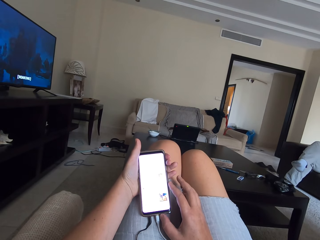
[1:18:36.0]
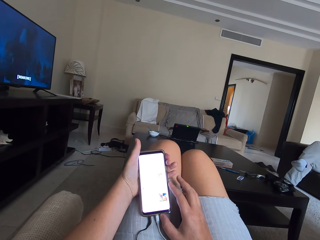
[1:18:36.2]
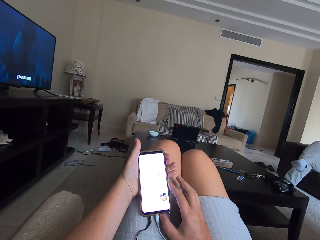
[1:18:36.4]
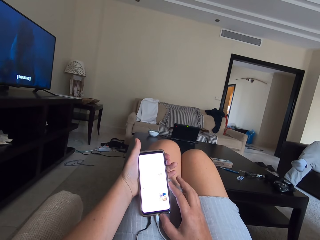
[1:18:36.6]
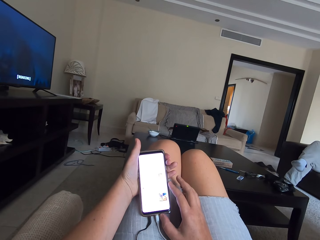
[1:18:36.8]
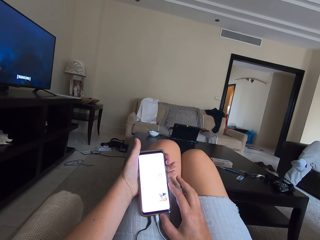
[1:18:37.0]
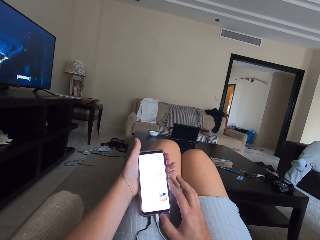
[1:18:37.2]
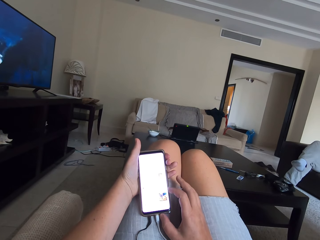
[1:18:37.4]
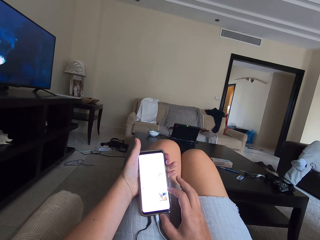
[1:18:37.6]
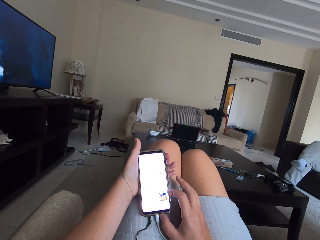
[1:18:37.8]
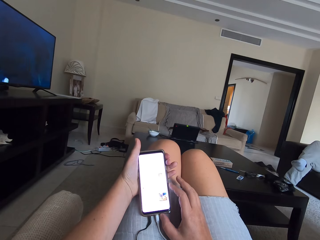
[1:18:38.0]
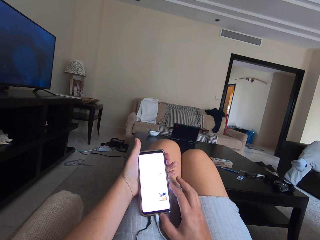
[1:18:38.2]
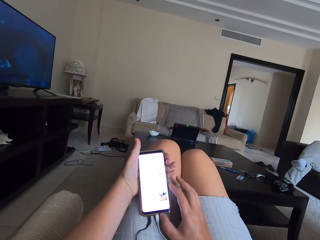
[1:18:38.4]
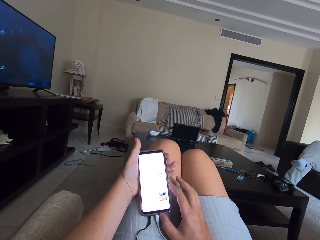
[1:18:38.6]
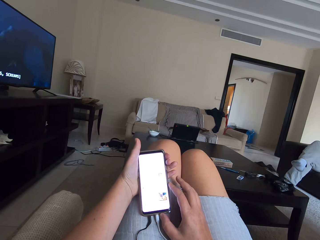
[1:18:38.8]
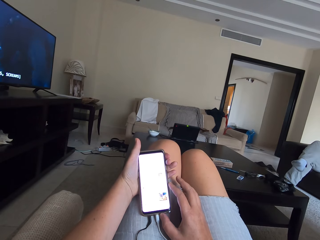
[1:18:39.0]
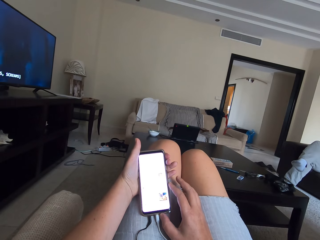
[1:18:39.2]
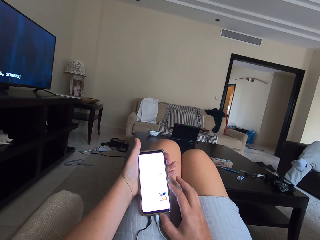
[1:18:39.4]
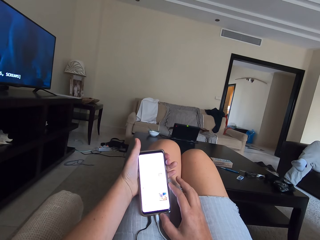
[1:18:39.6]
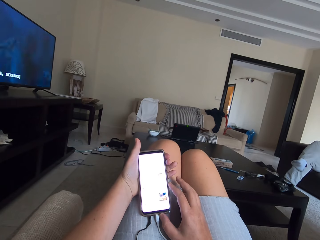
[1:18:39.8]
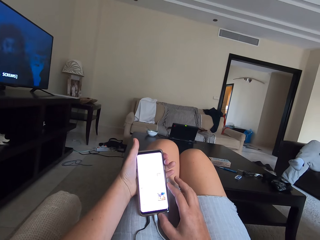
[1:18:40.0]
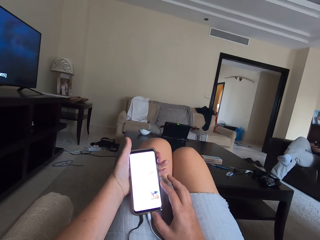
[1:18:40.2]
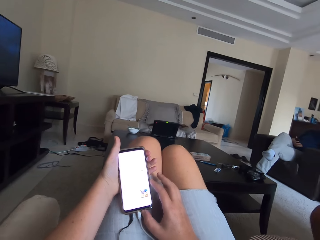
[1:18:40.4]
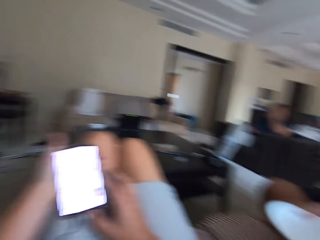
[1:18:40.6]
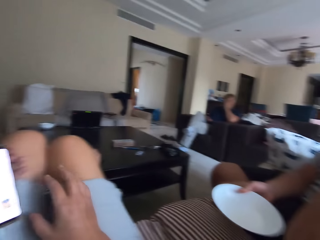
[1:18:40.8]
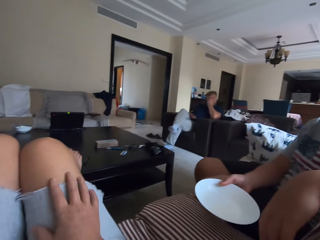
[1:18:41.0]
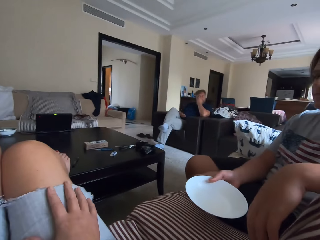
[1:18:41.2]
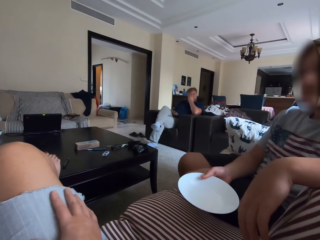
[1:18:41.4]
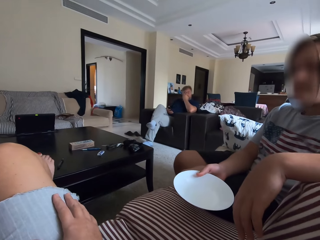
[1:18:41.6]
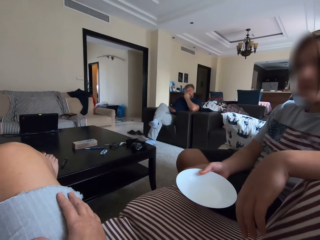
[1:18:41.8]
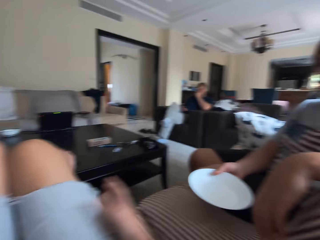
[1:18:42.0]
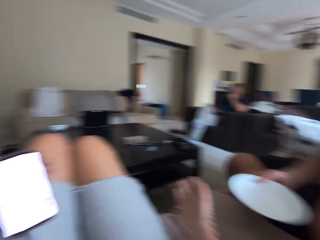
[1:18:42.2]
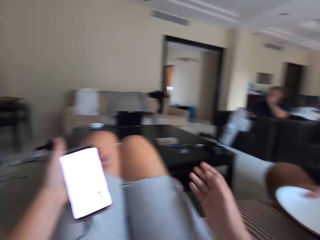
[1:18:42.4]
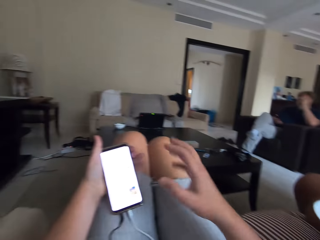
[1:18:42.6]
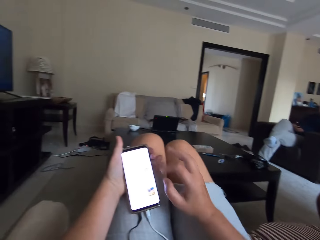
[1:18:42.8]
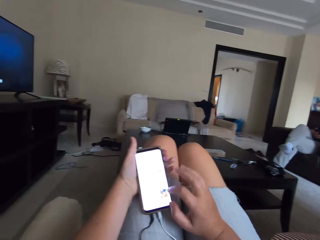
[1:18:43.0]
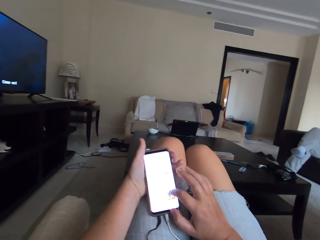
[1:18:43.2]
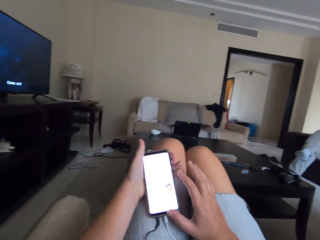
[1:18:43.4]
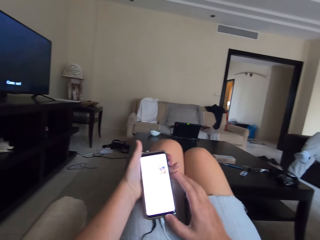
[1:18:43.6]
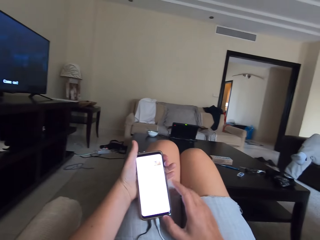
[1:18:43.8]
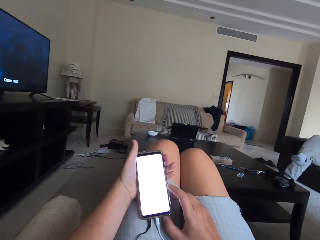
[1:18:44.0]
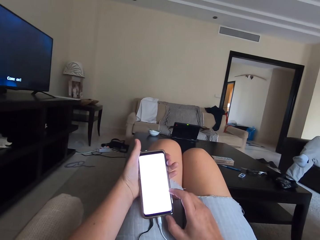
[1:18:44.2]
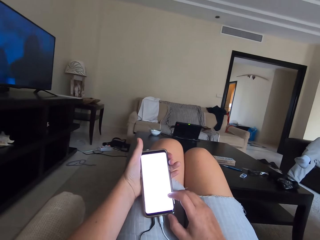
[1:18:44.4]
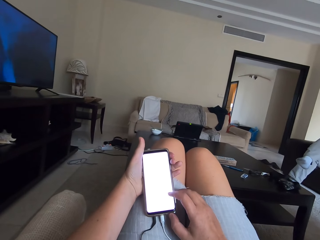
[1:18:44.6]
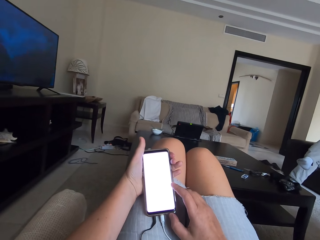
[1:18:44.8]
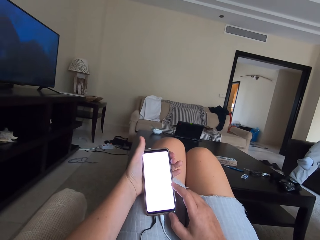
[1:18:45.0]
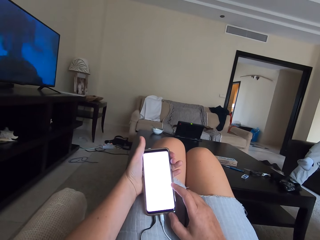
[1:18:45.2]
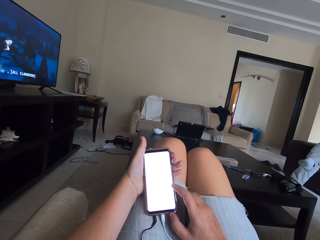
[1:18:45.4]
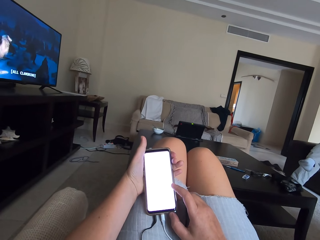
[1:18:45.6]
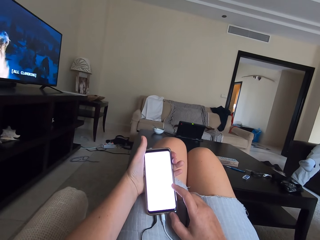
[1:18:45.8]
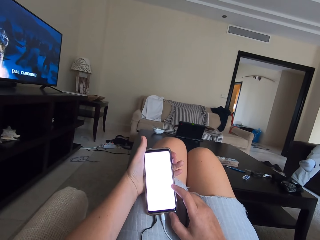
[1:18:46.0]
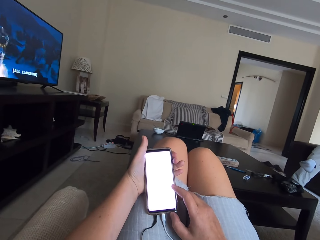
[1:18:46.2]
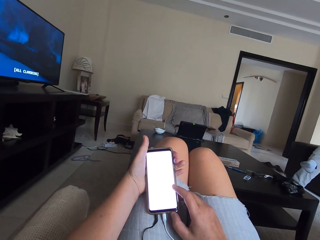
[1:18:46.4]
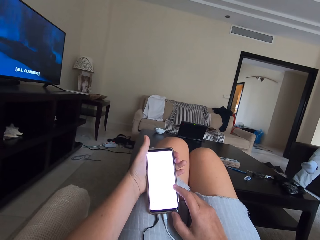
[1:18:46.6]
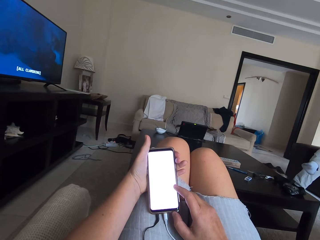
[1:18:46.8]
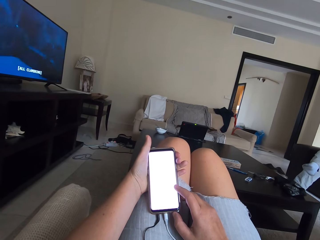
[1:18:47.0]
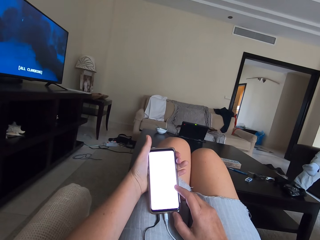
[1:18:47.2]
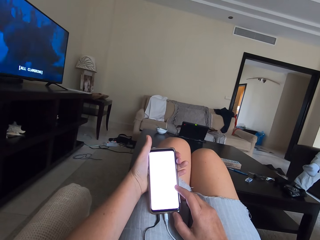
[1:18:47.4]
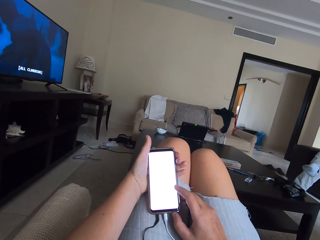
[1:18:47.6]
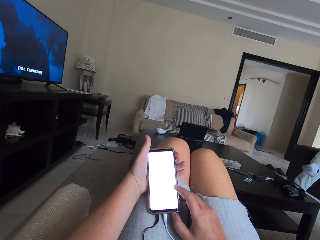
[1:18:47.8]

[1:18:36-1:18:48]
A person touches the face. Another person holds a plate. The camera wearer lifts a hand. Someone talks. The camera wearer scrolls on a phone. They talk.

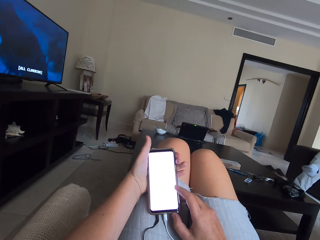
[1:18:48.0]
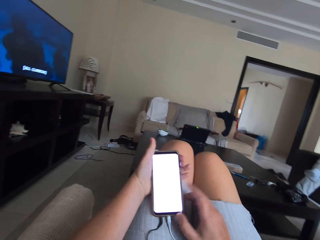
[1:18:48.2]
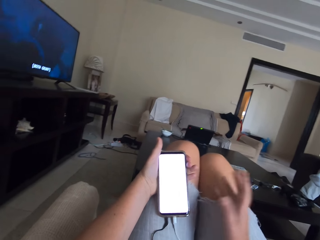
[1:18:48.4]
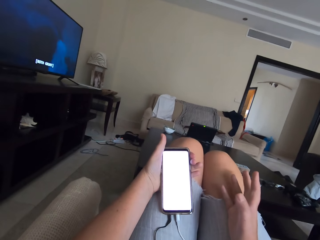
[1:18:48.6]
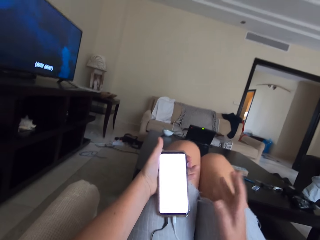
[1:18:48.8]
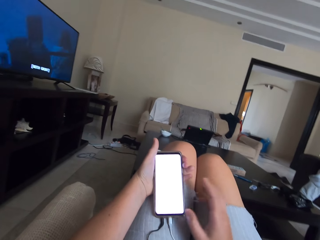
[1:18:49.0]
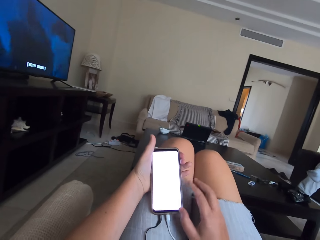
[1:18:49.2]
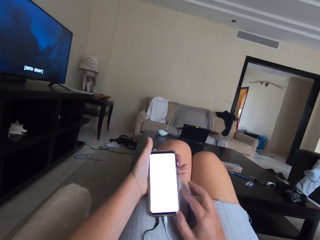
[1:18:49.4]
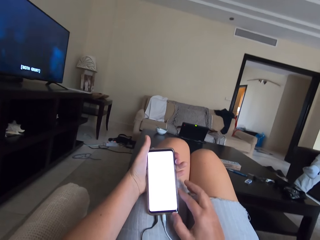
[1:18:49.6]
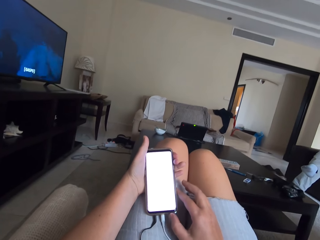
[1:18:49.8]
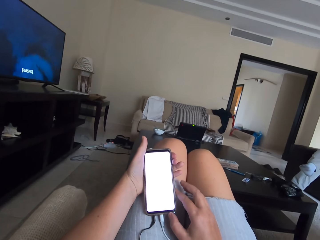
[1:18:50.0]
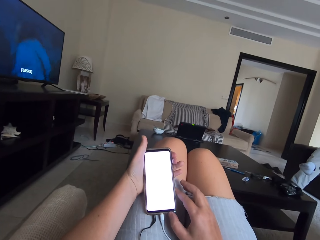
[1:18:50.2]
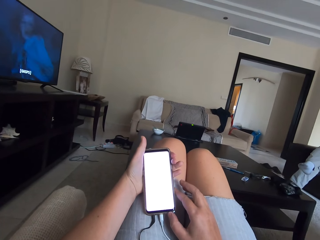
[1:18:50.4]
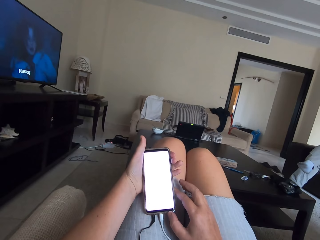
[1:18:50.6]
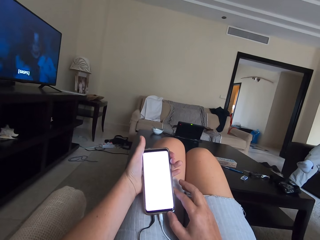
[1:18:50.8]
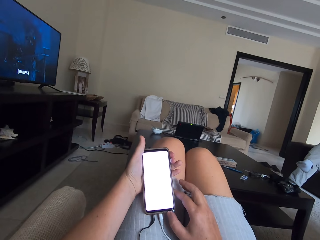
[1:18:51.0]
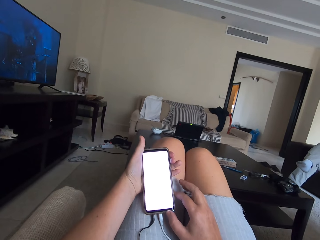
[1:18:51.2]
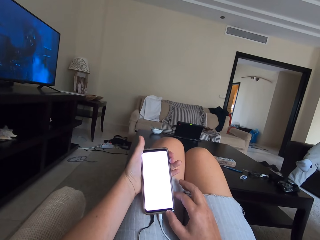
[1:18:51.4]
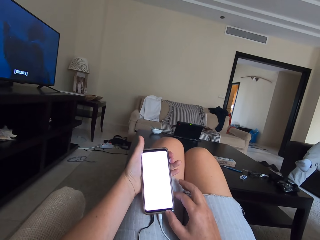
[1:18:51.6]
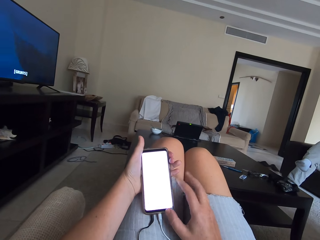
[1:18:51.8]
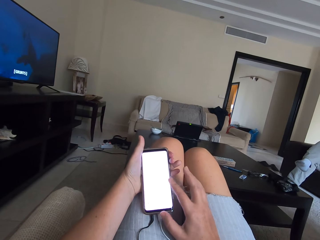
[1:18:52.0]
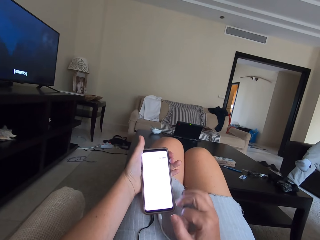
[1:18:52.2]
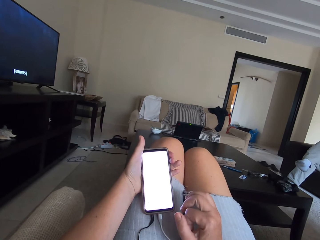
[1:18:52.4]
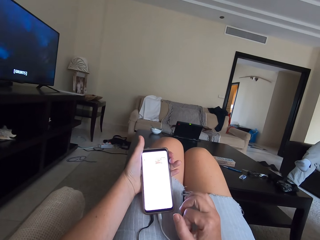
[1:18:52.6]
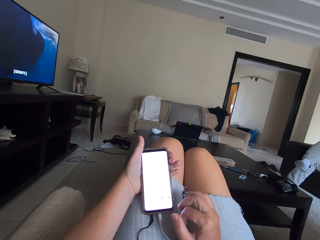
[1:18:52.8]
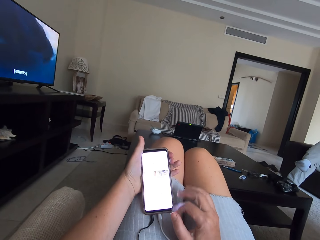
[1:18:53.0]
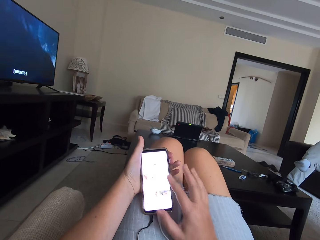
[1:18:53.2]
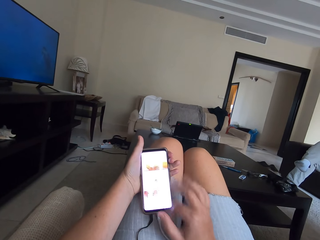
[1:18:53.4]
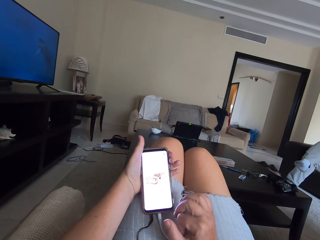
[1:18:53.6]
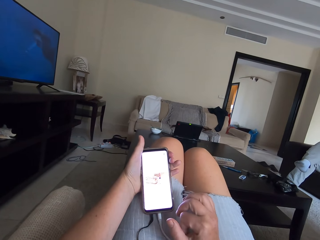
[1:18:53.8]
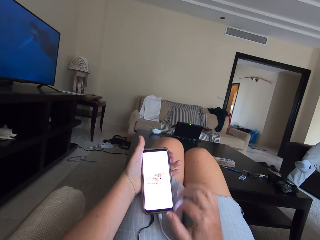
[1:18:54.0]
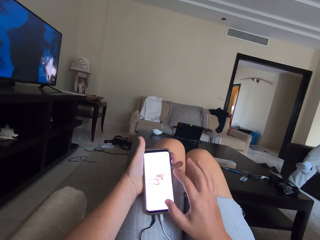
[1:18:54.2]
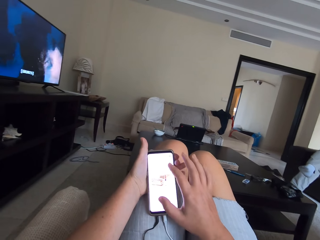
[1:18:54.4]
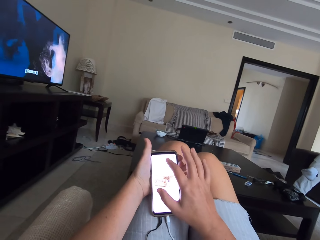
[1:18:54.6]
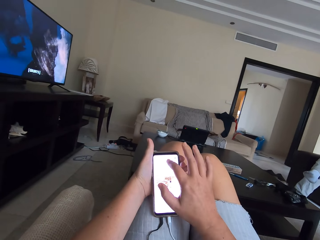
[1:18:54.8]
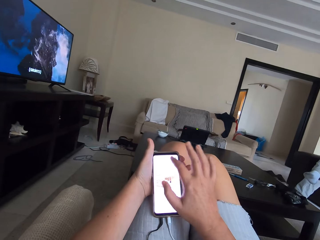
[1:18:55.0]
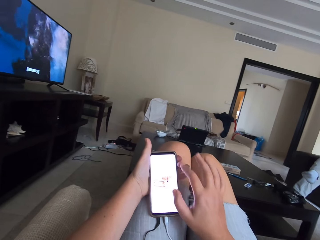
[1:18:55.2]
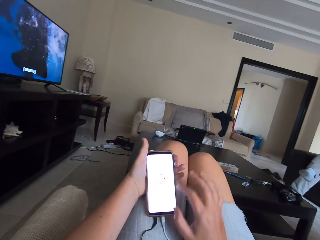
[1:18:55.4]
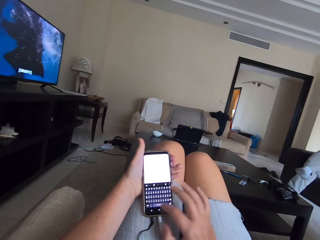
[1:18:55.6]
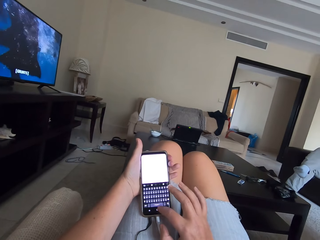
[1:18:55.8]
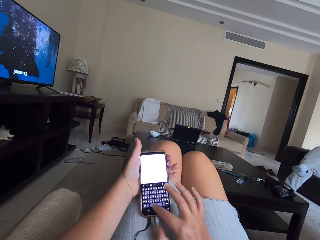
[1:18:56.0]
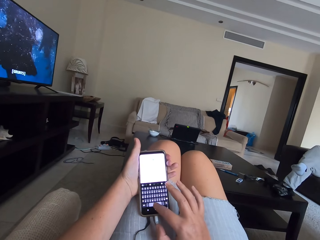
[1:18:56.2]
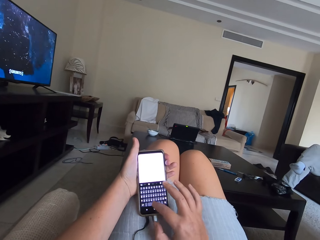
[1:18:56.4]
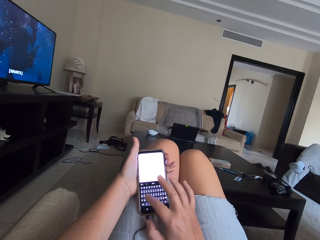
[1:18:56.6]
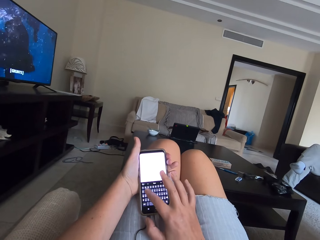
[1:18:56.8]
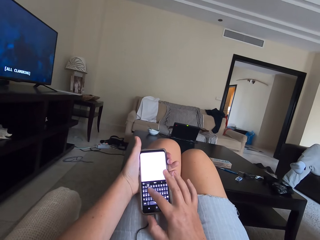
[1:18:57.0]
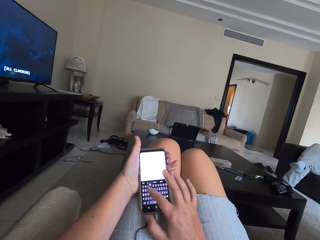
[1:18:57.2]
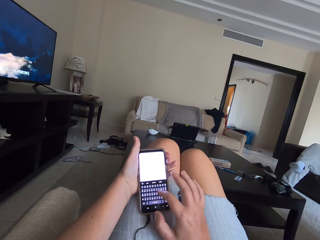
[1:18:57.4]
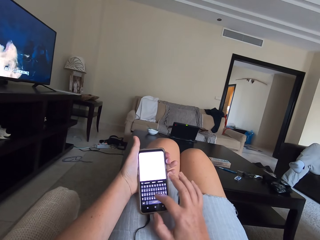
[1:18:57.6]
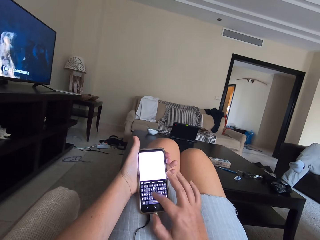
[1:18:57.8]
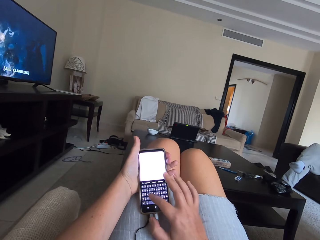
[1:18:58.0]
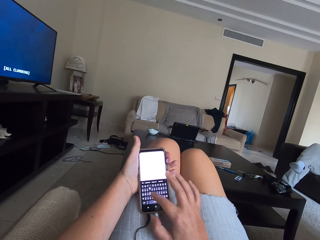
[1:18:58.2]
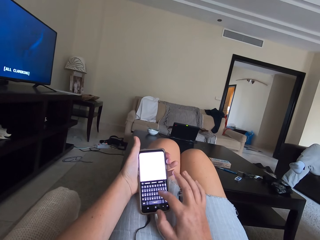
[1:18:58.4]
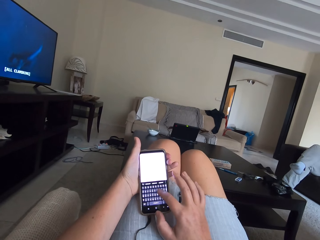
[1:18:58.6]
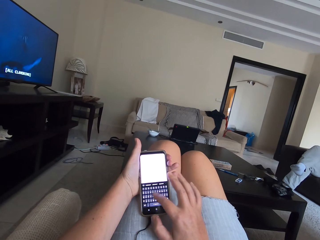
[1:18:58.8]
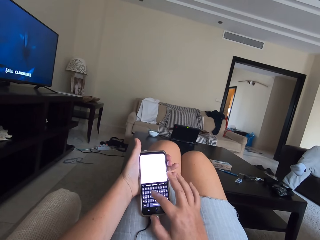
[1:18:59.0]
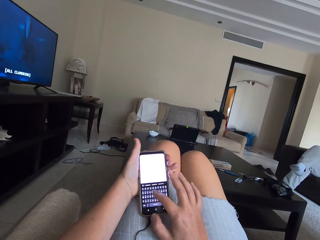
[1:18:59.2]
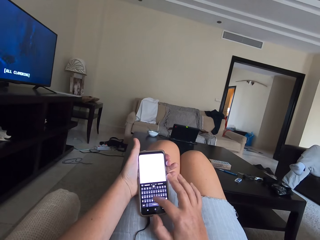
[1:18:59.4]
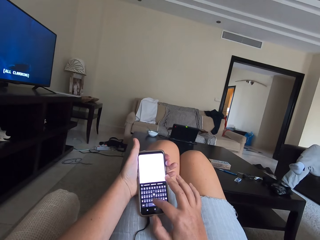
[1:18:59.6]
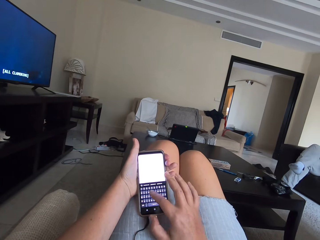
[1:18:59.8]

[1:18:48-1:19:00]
The camera wearer lifts a hand. They scroll on a phone. They talk. They type on the phone.
